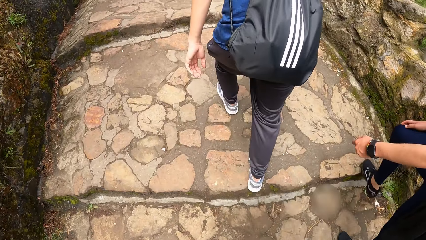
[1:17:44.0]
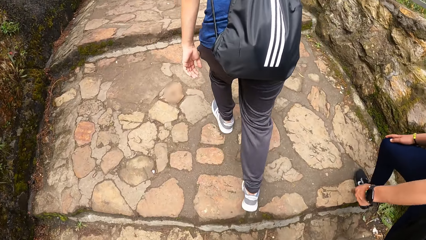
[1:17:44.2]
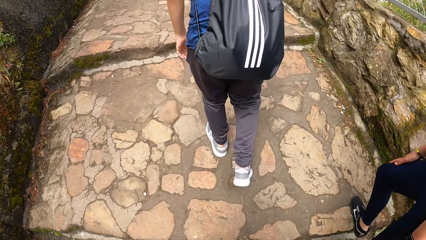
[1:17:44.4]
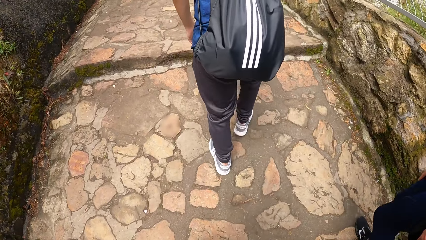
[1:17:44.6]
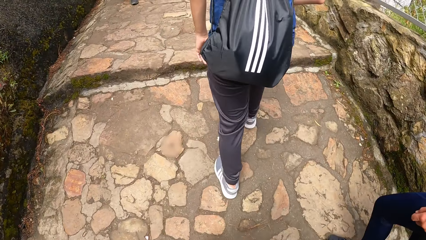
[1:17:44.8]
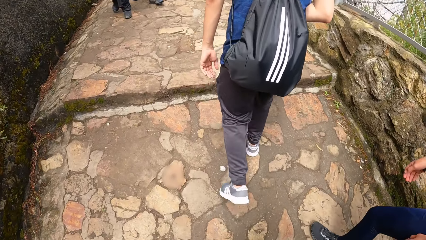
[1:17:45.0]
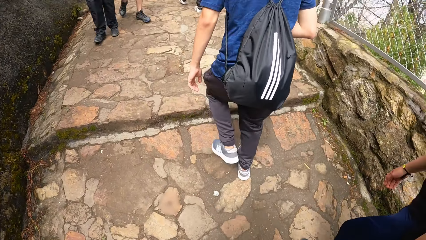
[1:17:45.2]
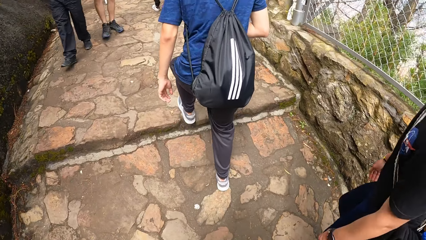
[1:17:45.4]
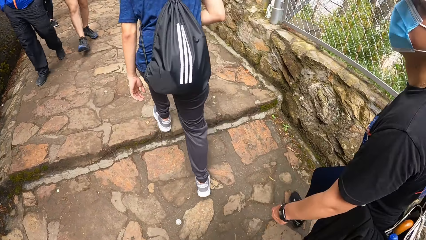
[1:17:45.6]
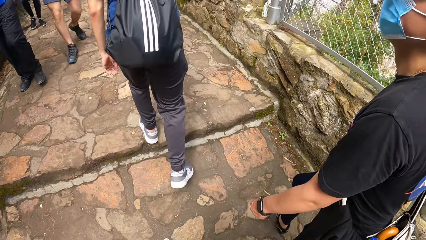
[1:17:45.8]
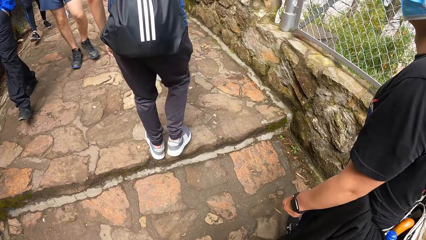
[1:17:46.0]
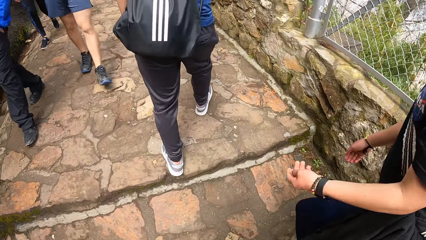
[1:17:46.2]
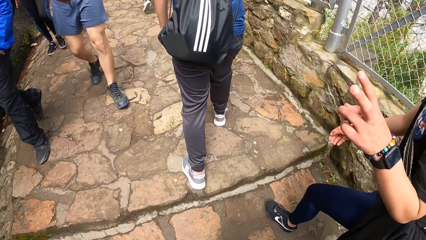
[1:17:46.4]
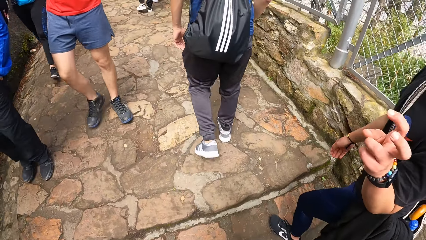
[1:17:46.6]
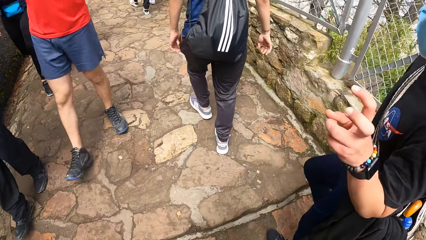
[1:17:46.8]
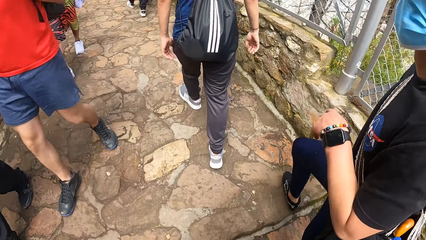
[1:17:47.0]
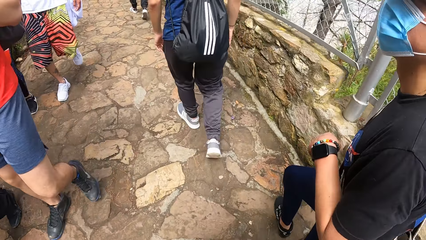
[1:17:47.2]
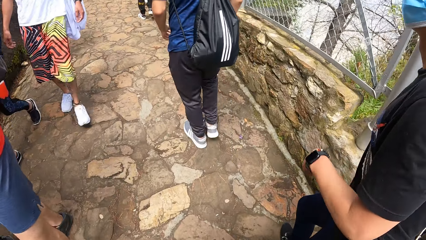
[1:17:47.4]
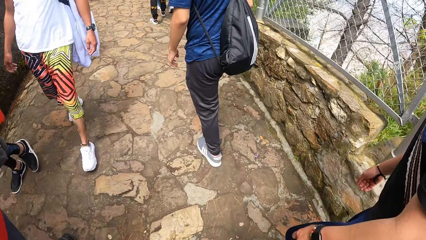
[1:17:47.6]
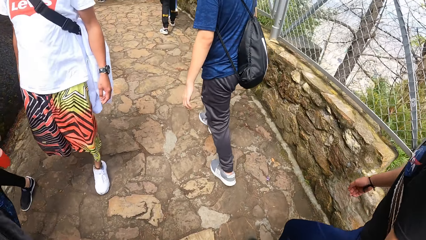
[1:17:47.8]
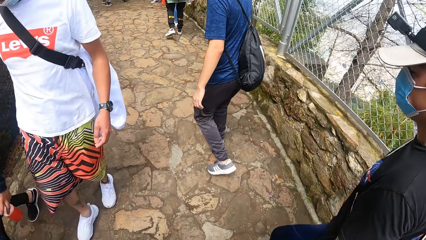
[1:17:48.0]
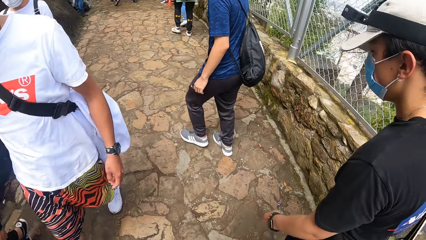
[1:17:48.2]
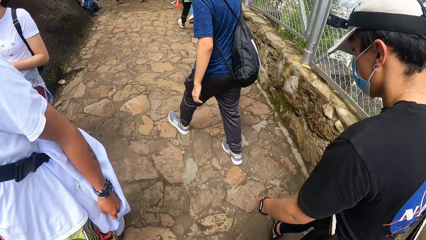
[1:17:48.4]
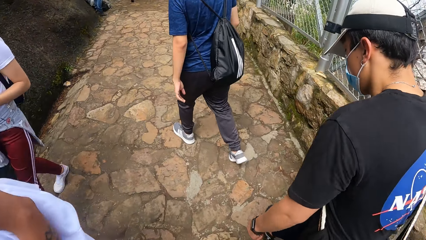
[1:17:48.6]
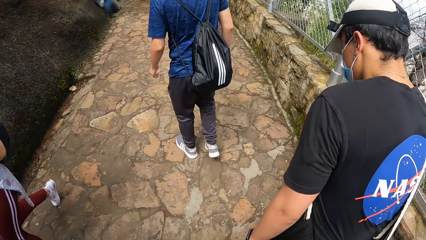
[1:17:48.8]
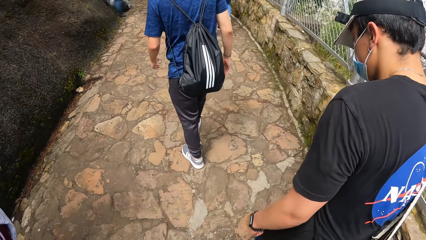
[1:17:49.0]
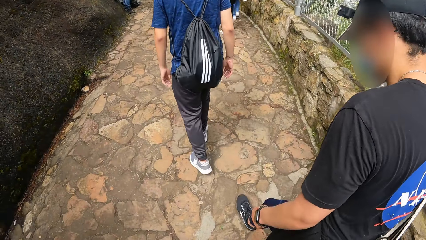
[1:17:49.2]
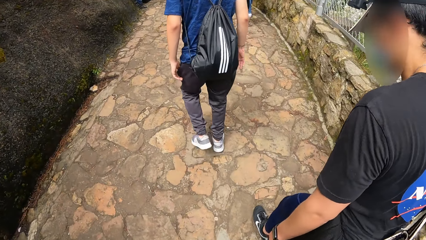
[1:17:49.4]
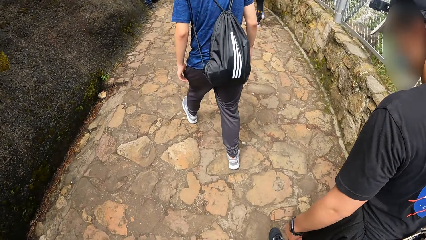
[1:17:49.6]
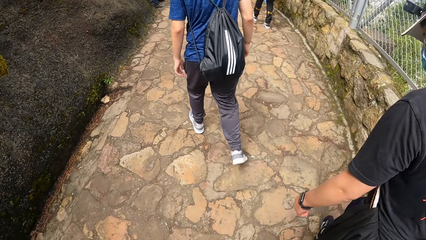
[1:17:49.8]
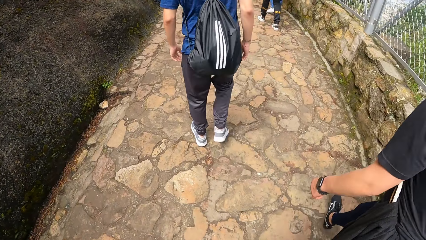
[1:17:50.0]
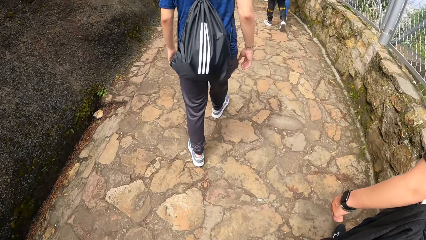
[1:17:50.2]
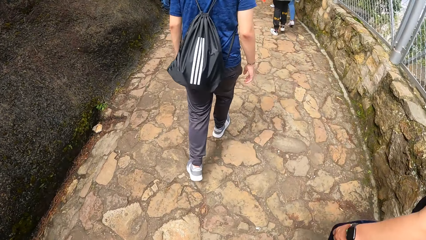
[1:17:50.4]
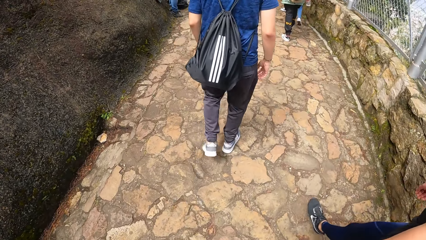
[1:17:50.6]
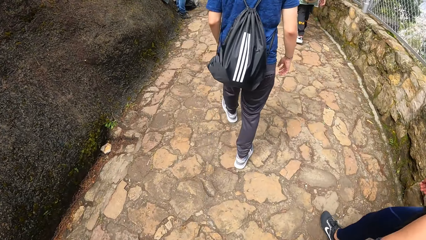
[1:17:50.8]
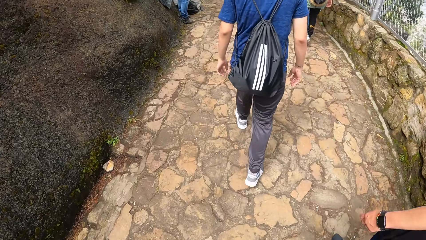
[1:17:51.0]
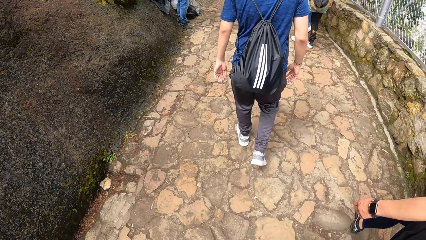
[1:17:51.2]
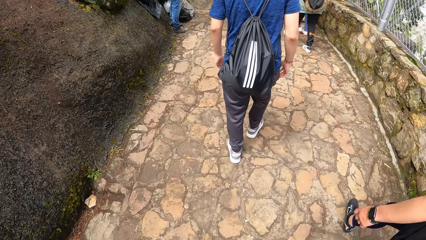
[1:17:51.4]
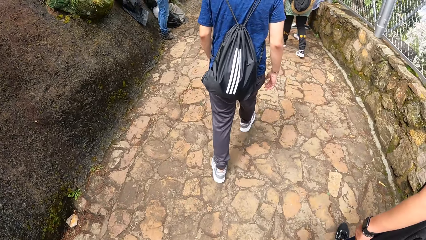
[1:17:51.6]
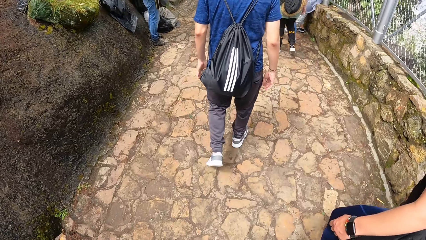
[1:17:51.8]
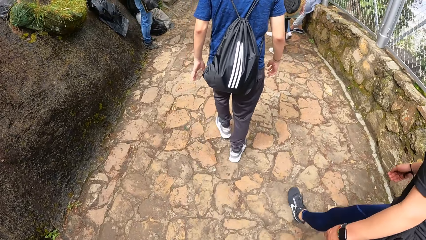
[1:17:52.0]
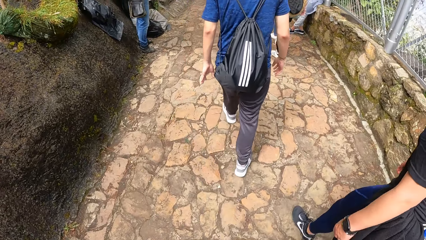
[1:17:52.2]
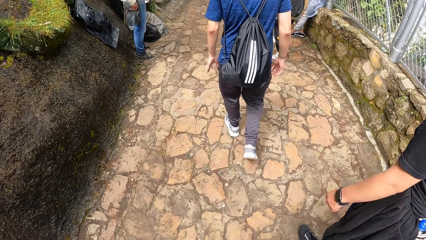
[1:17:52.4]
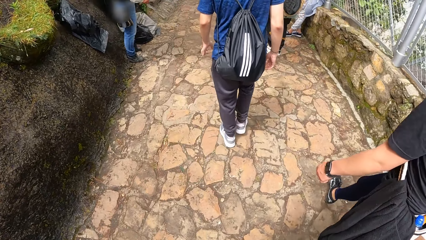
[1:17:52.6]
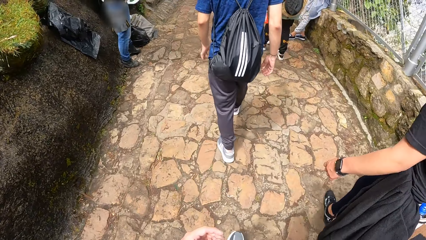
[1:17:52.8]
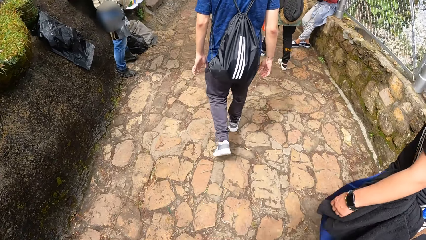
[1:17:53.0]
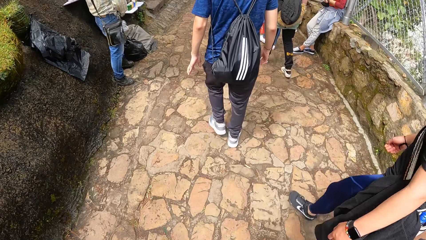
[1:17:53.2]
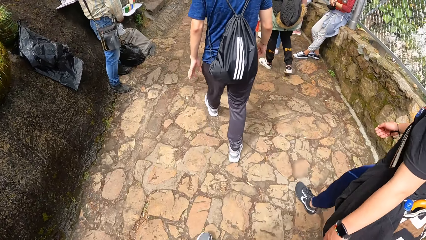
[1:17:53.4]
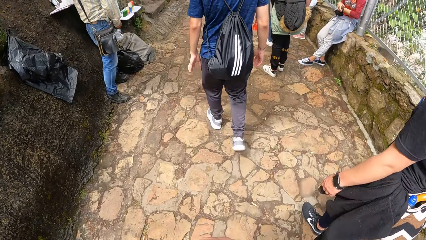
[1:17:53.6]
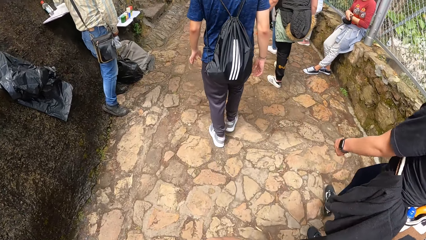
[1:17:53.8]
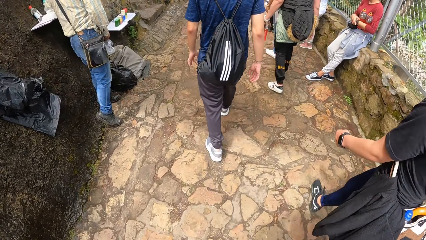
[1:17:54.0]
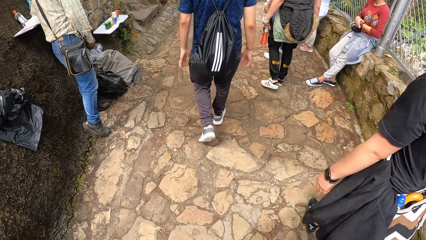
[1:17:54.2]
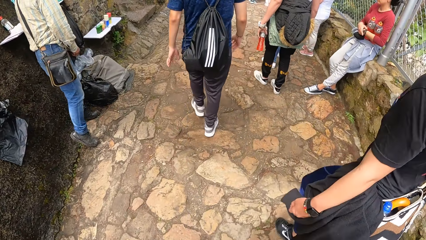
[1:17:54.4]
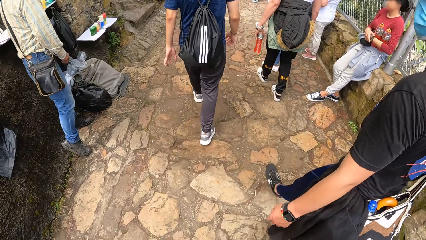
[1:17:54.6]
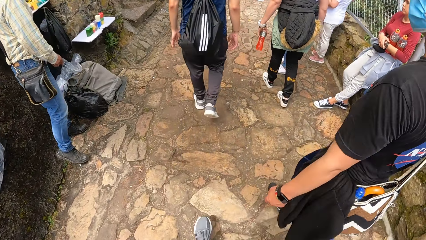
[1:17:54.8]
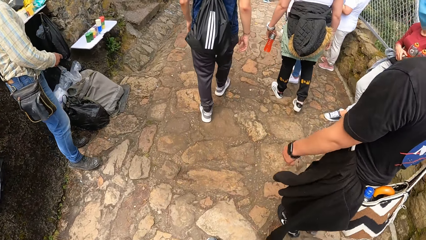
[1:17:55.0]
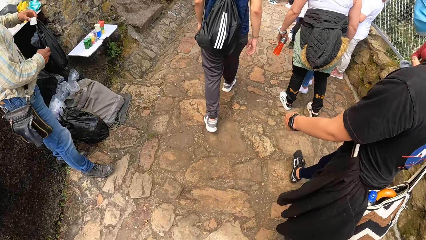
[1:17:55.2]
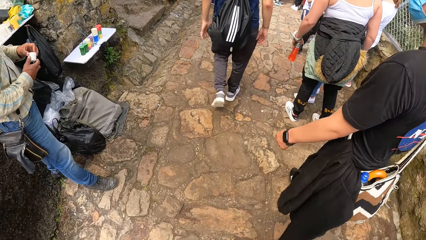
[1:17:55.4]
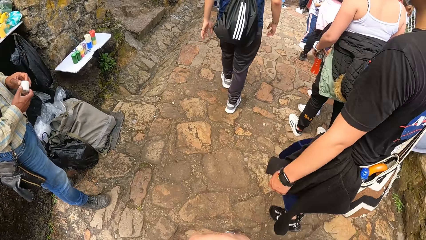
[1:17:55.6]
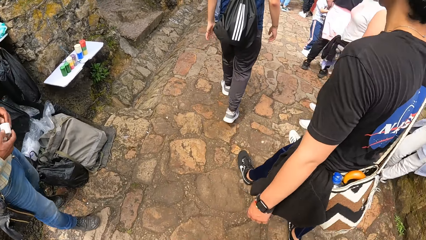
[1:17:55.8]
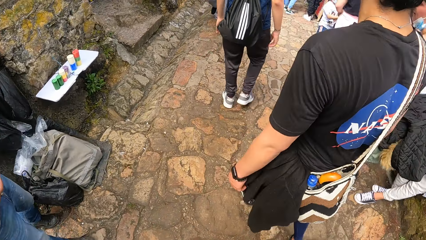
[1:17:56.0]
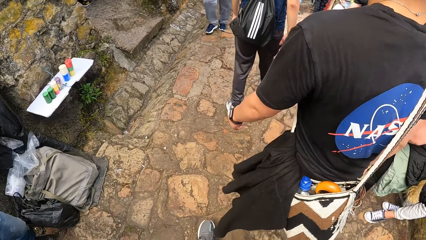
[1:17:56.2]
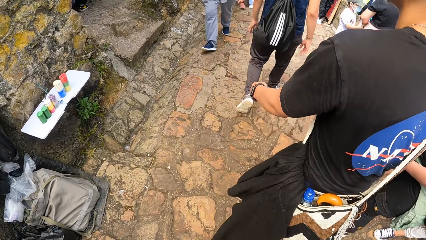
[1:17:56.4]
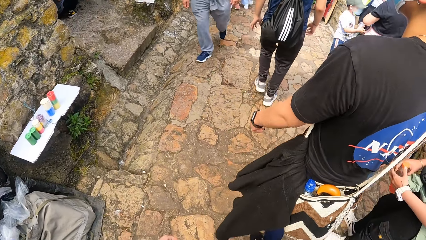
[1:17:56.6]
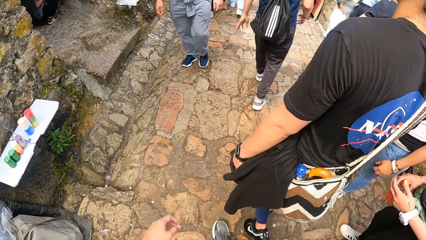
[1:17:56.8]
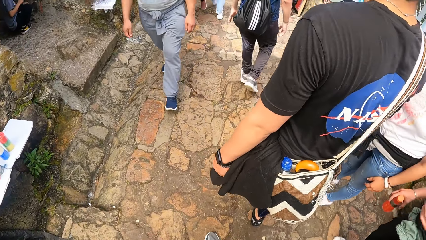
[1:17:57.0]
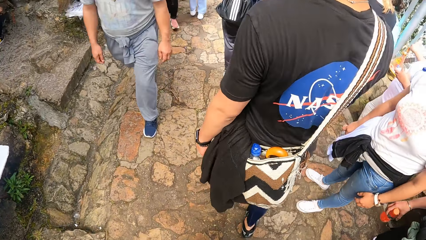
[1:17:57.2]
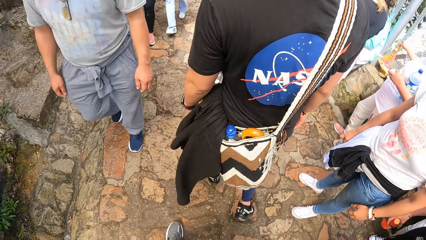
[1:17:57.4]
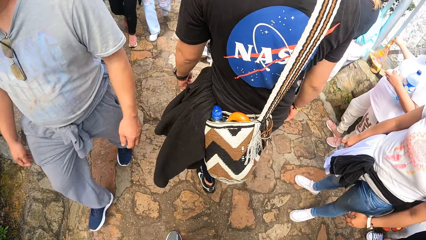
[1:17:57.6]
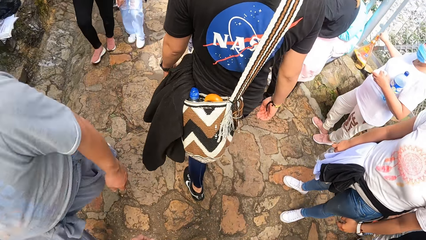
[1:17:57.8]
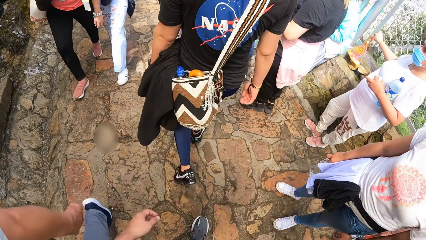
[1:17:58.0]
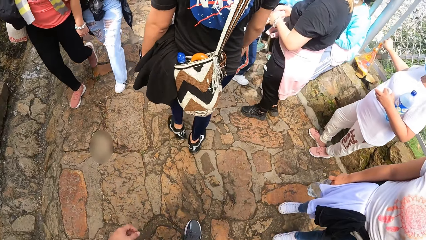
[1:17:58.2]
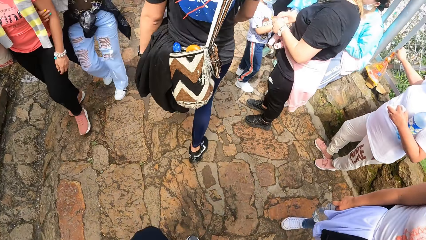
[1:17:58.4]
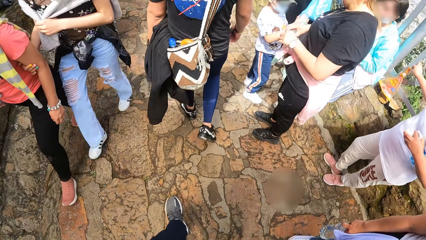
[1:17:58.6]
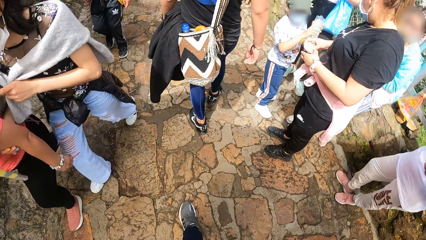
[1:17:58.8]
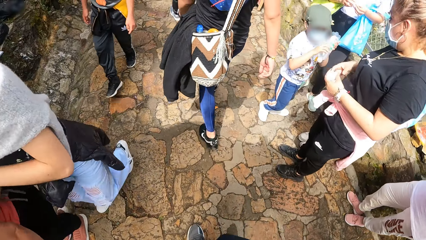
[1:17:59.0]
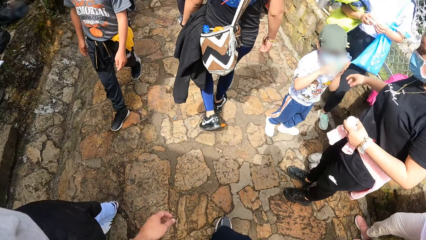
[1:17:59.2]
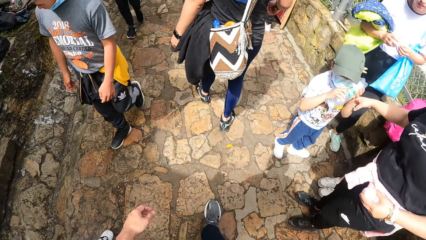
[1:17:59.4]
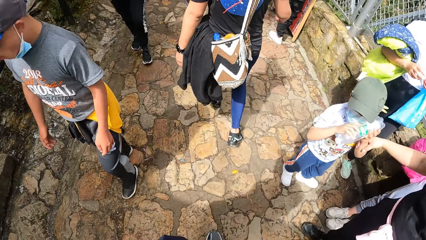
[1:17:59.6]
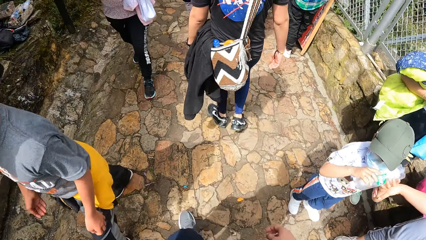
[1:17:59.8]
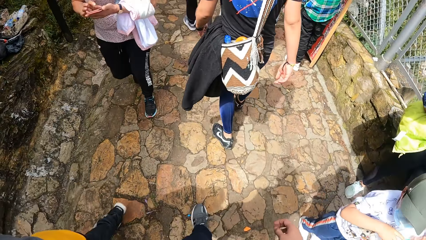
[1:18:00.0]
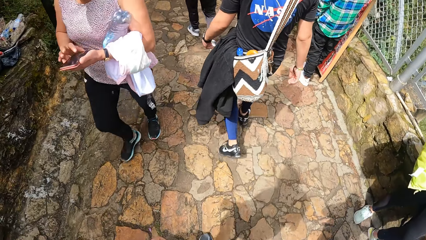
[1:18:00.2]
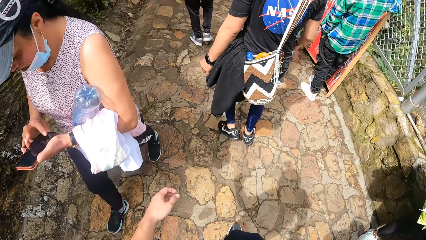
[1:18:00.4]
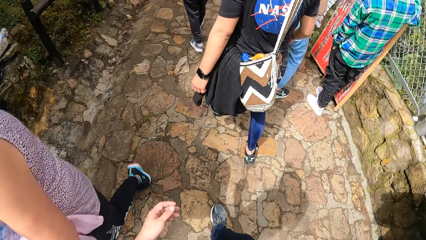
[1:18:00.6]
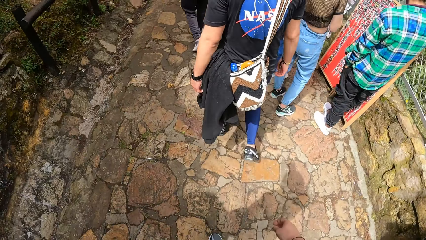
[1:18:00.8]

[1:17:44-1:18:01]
The man gesticulates with his left hand. The man moves his fingers. The camera wearer puts a hand up. They put the hand down.
